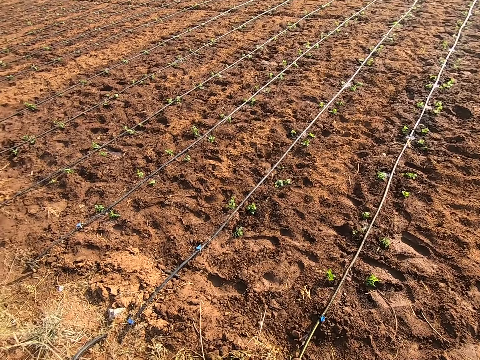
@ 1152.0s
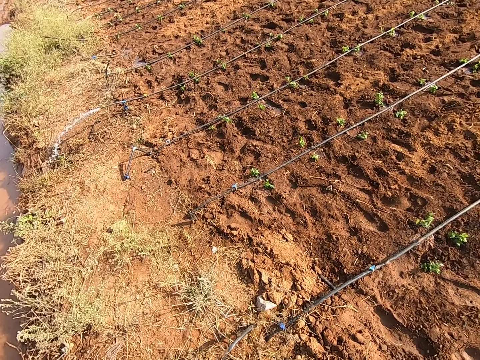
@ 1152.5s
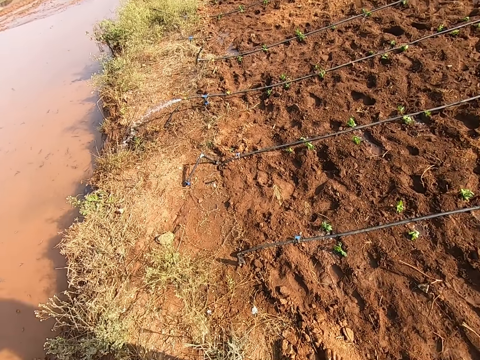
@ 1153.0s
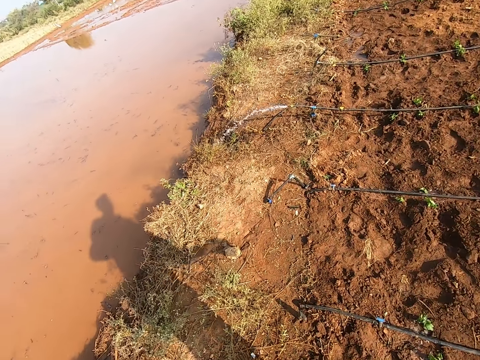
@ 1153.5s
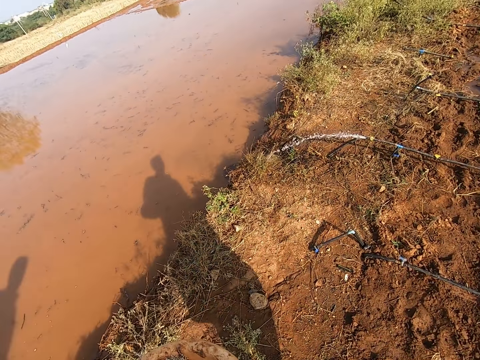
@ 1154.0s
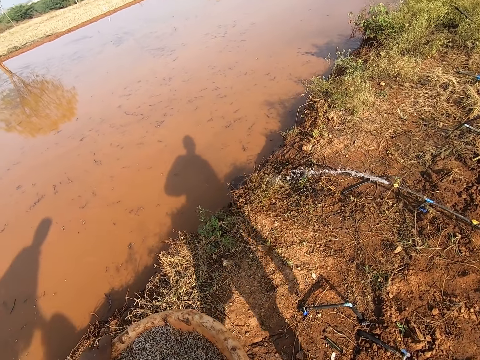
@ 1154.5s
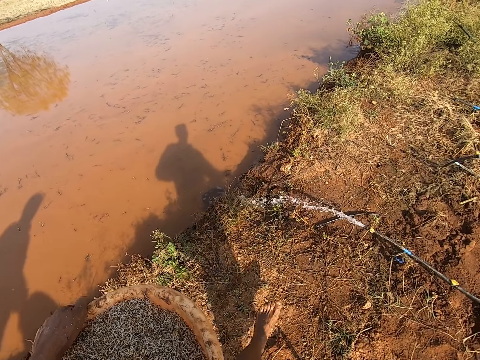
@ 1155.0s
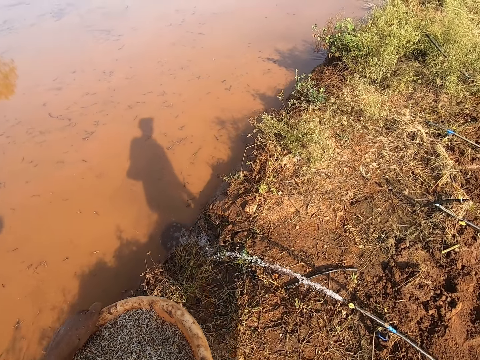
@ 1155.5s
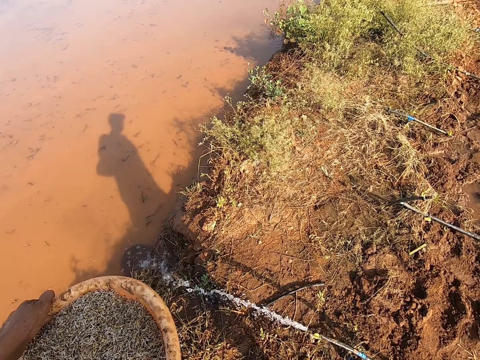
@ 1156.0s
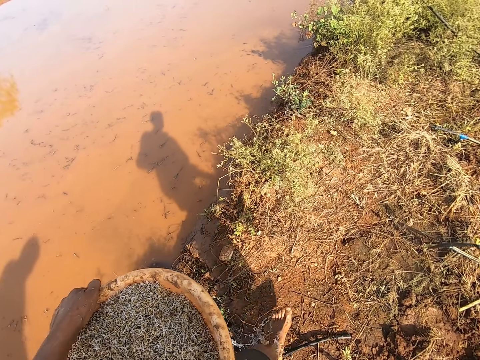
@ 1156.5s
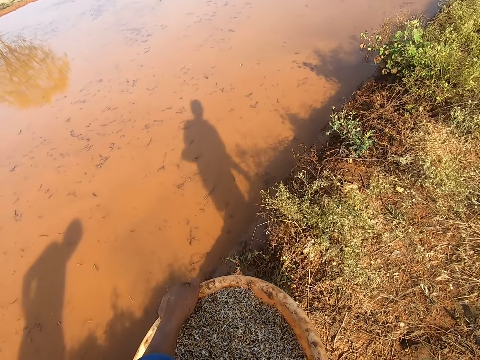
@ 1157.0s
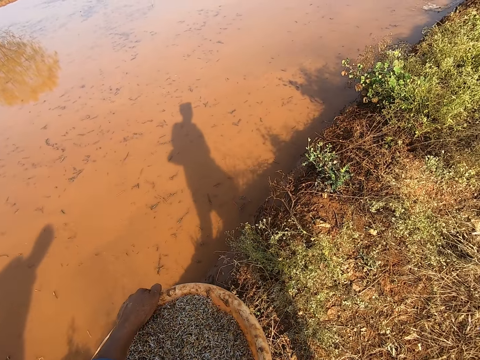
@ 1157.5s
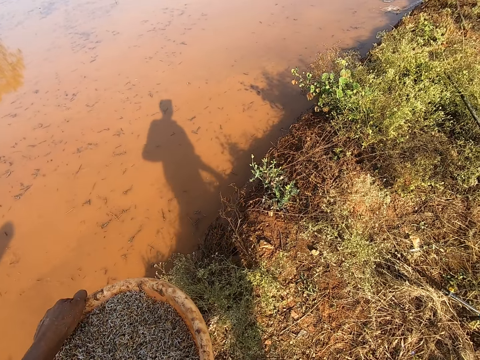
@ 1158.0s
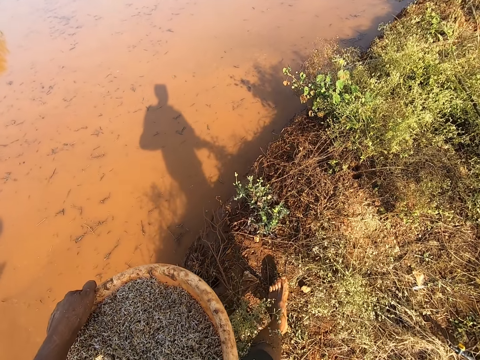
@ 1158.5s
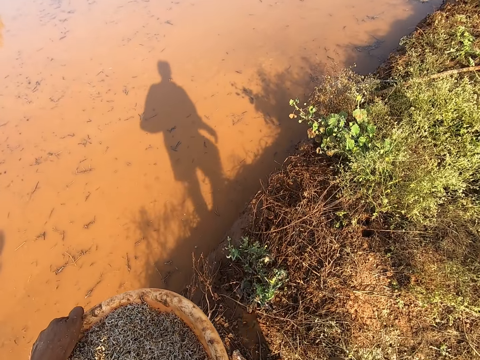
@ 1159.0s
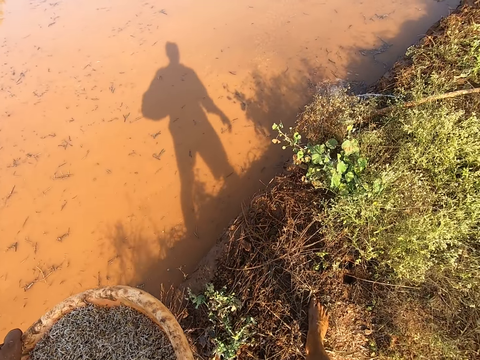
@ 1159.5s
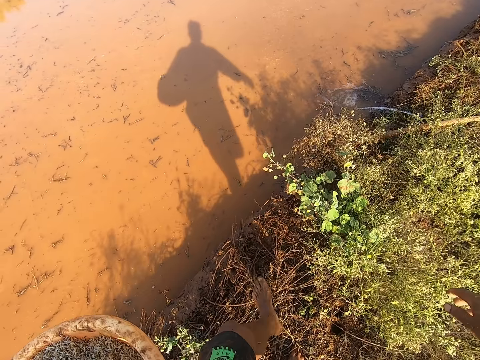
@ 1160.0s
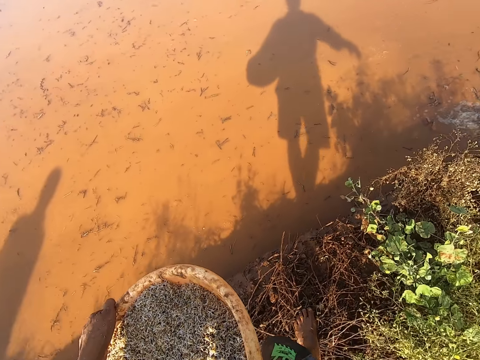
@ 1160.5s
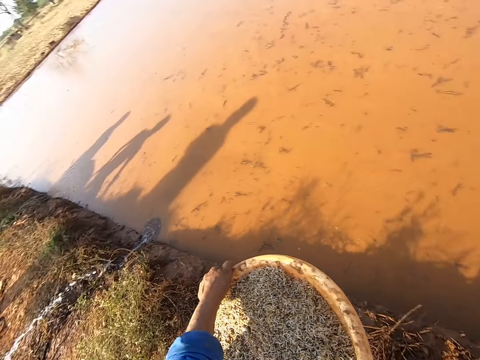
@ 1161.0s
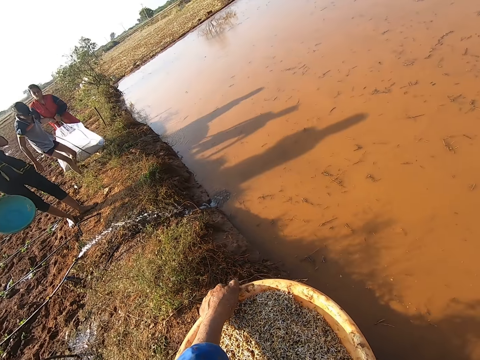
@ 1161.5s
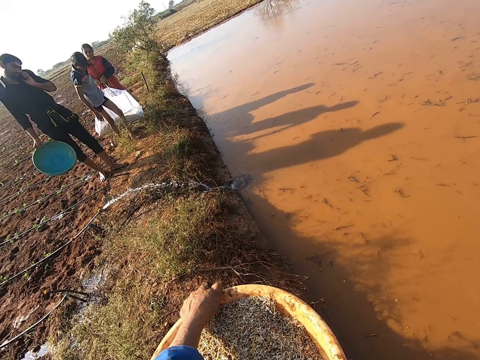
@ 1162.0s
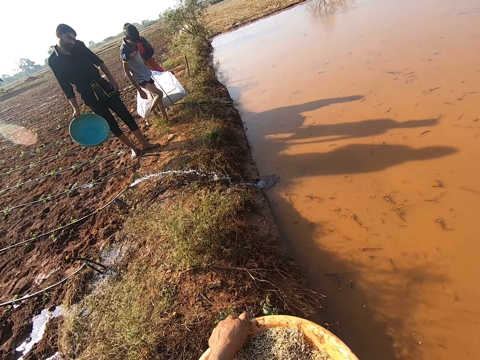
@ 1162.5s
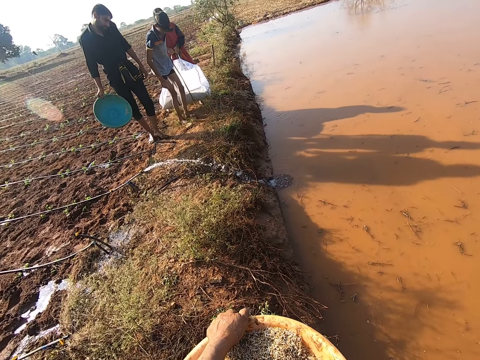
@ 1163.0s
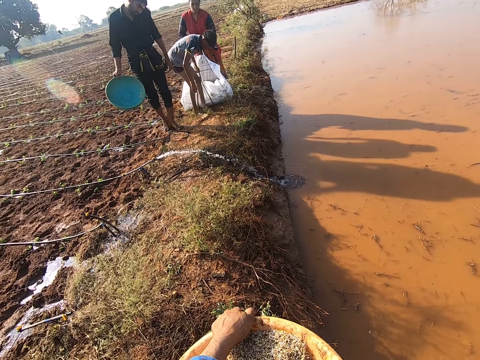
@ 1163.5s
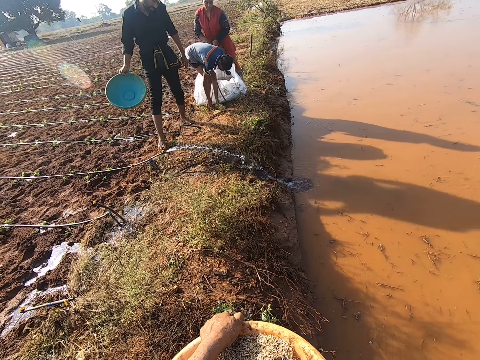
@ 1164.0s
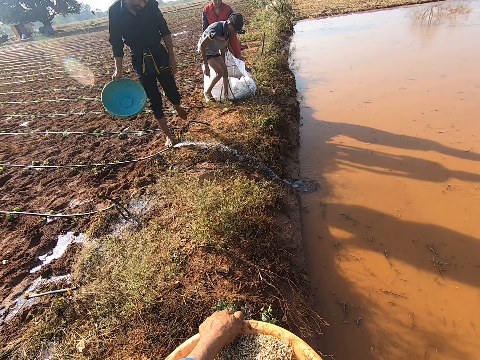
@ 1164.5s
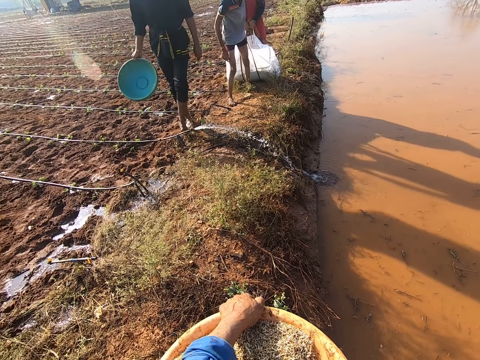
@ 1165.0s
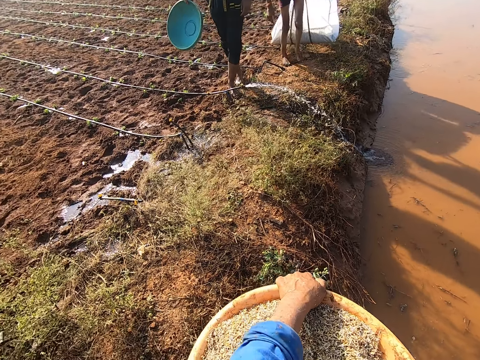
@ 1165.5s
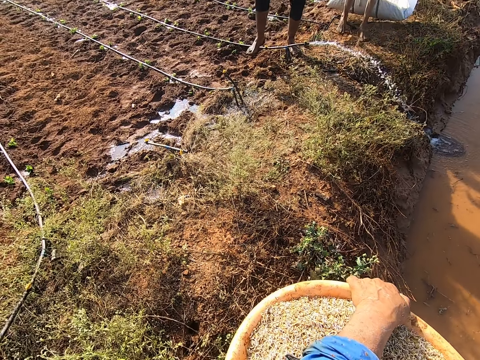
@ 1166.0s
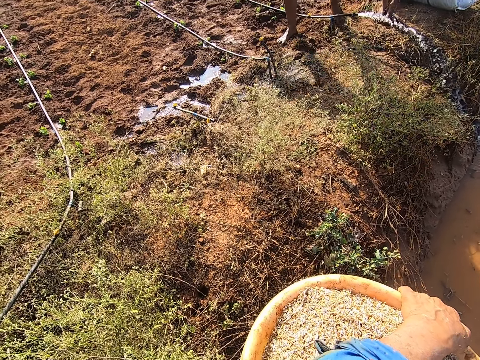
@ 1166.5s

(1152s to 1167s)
The camera wearer walks and talks.

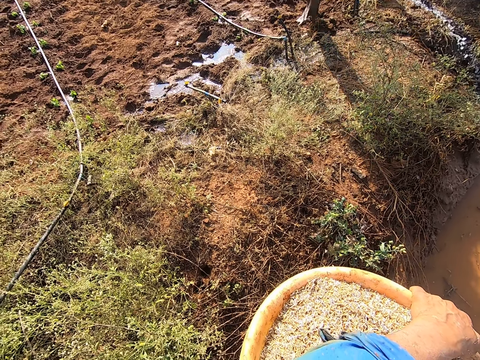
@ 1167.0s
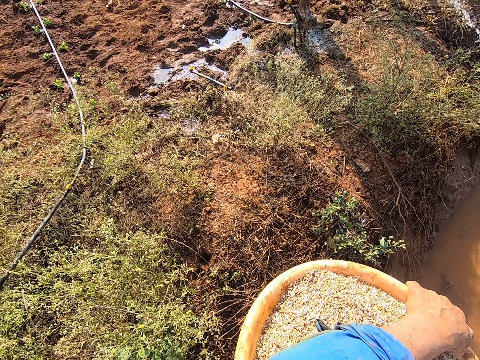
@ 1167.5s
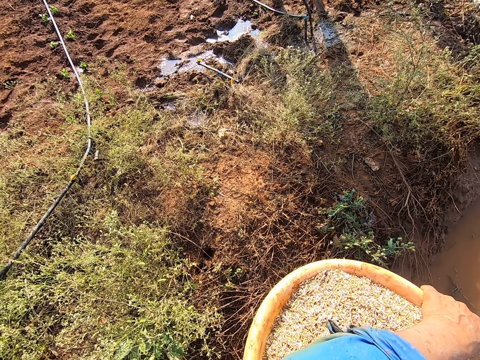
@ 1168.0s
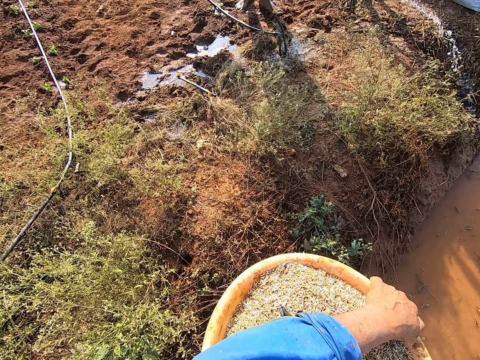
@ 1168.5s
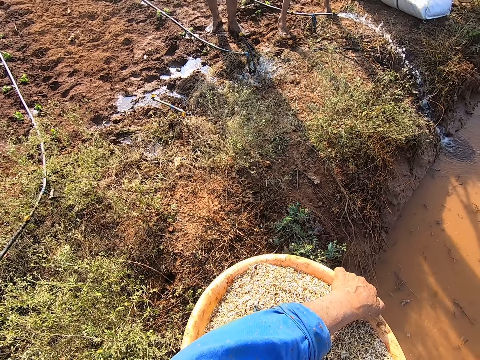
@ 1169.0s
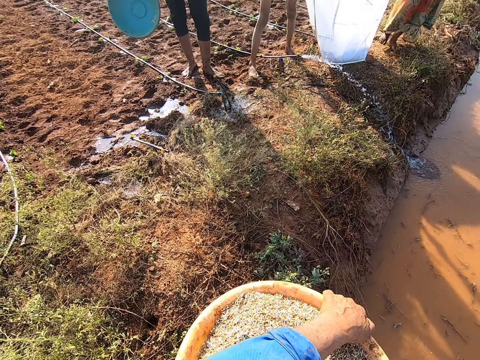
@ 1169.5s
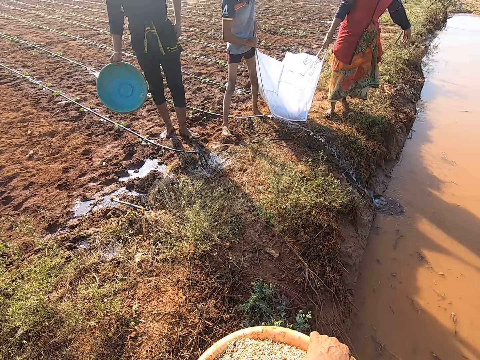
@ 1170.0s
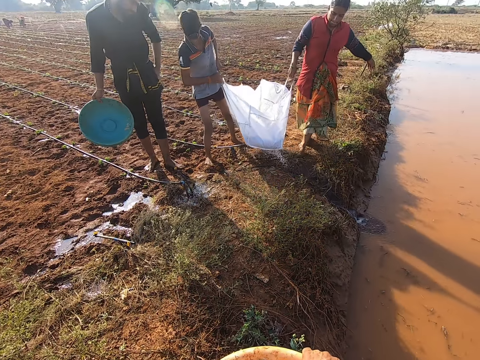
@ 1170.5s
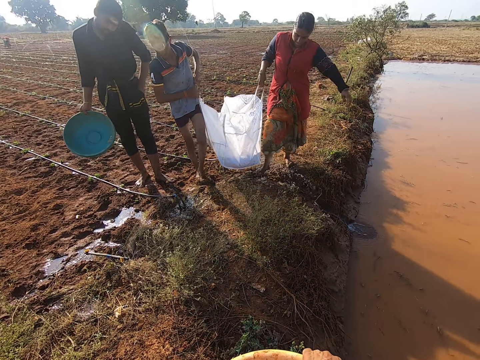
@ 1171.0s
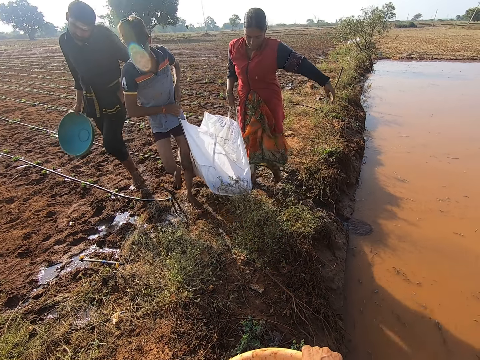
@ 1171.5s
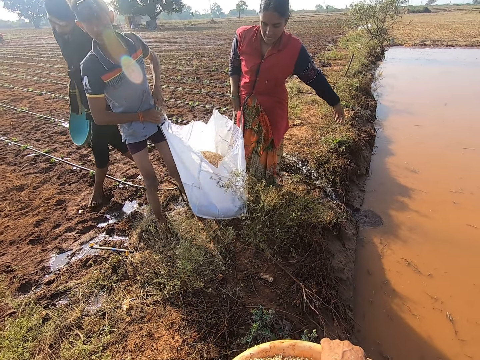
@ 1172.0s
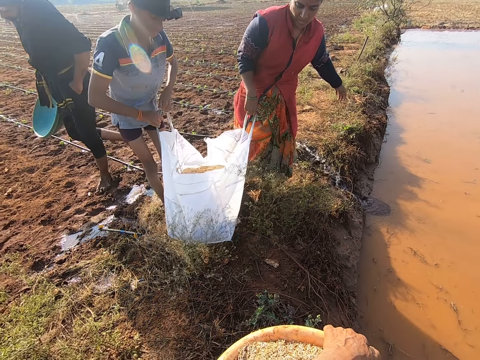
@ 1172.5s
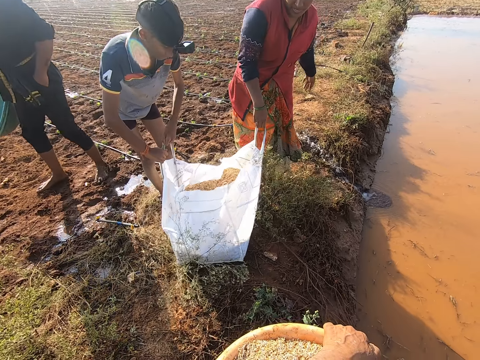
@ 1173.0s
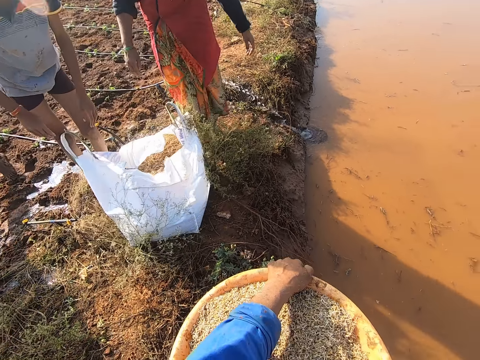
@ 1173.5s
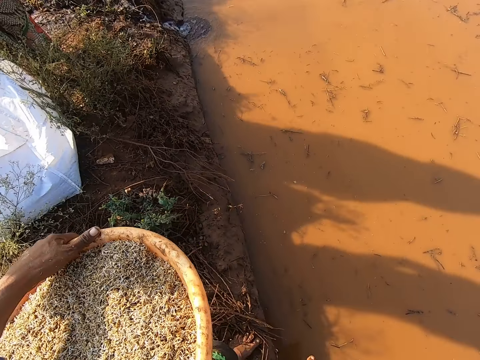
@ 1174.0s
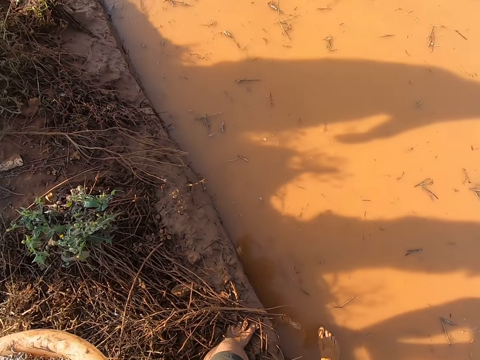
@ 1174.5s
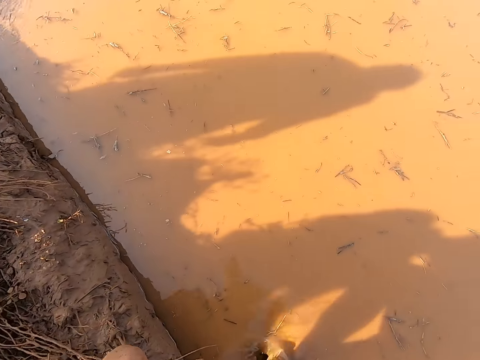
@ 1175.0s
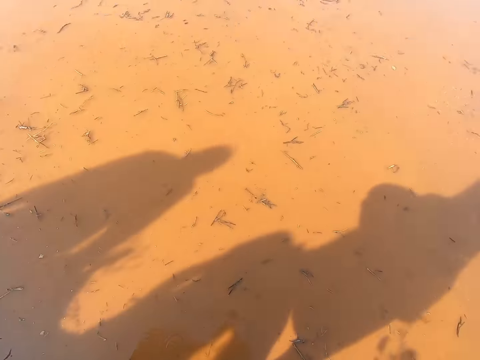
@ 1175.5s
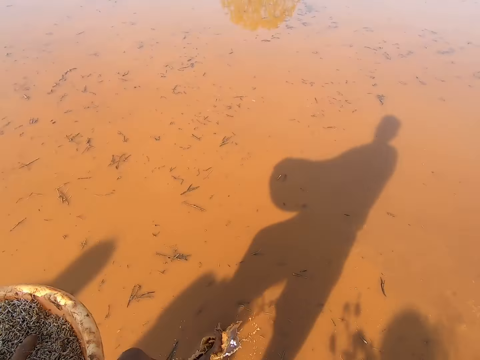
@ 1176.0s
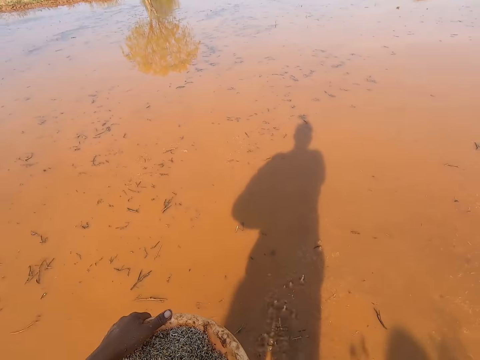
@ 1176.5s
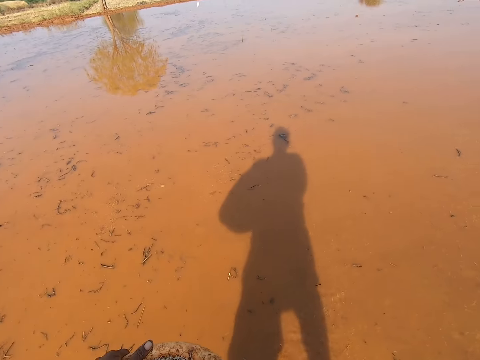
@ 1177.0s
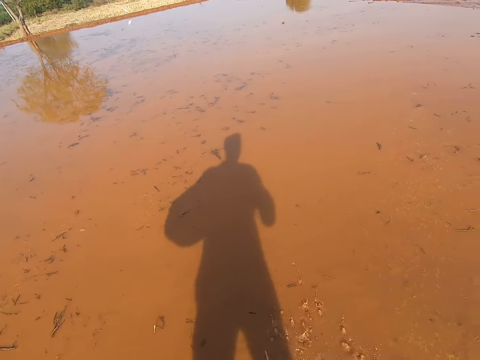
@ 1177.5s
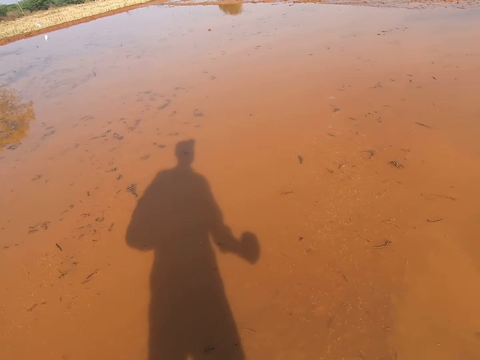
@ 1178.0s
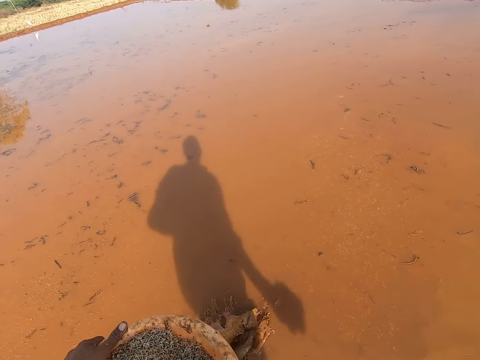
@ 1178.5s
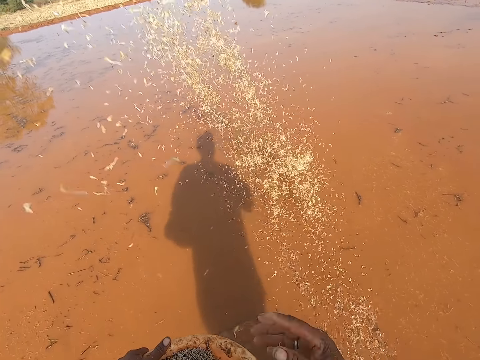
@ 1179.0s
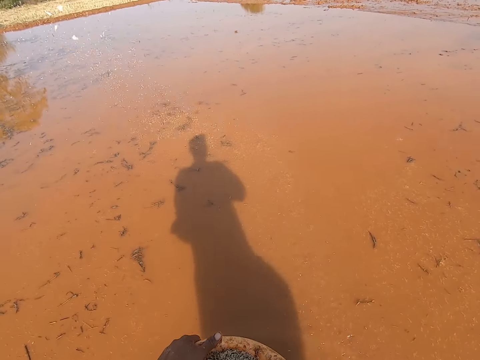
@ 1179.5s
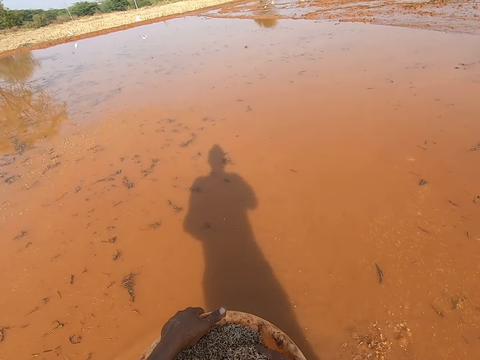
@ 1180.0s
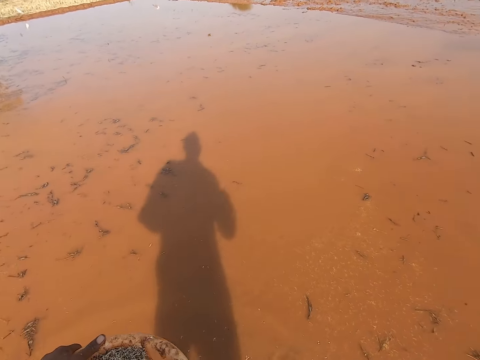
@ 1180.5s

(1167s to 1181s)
The camera wearer walks in the water. He sprinkles seeds on the stream with his right hand.
